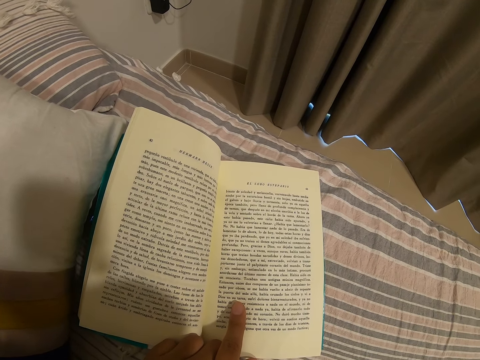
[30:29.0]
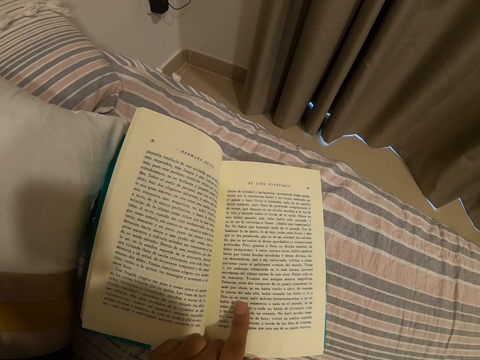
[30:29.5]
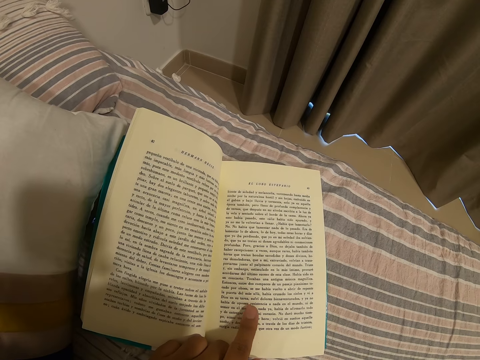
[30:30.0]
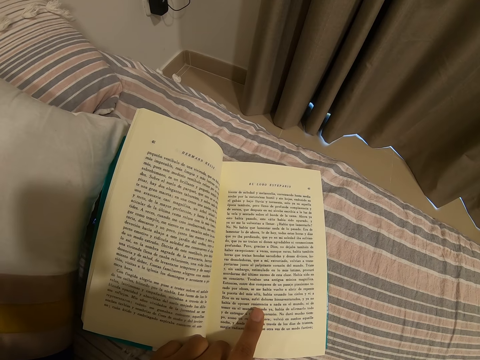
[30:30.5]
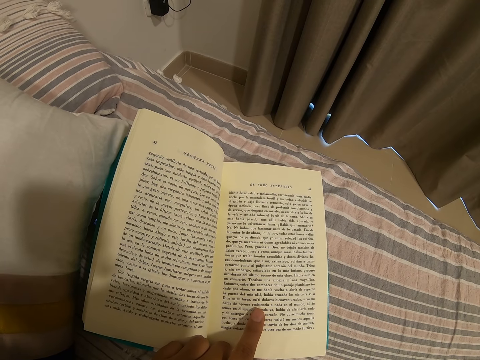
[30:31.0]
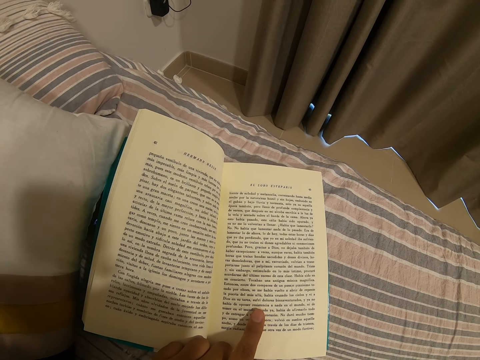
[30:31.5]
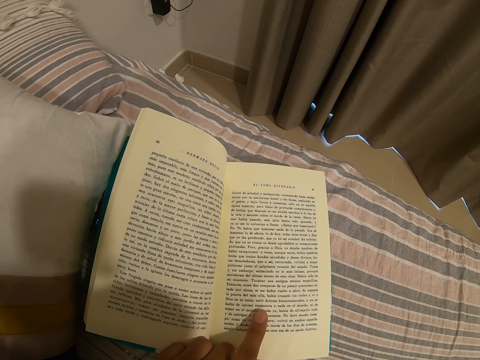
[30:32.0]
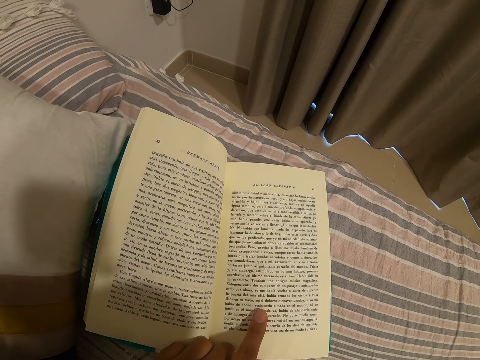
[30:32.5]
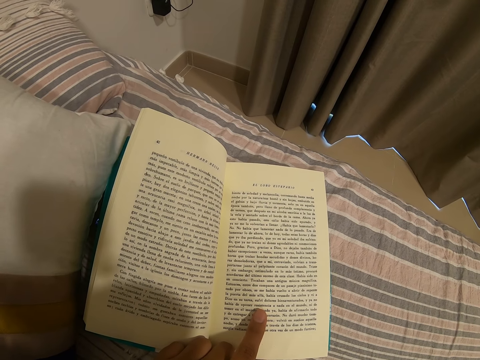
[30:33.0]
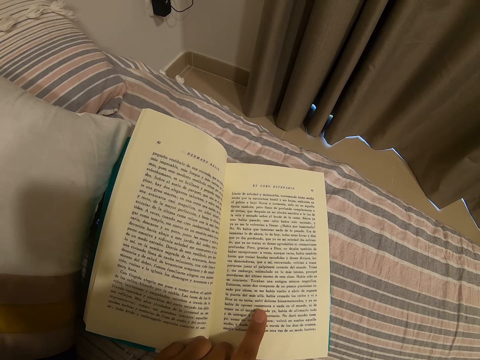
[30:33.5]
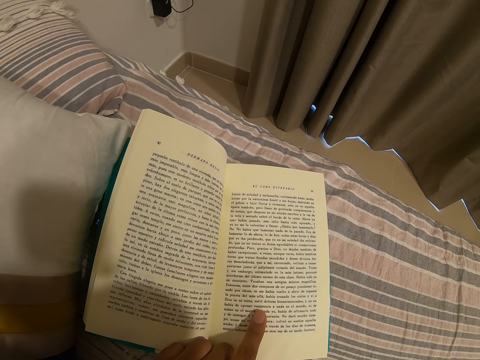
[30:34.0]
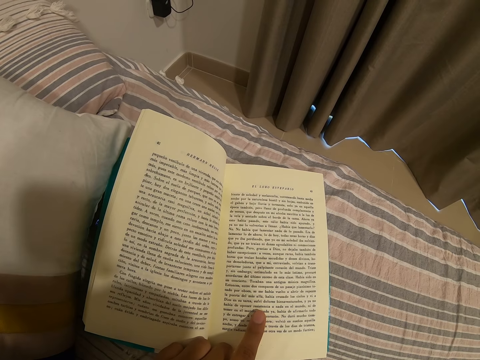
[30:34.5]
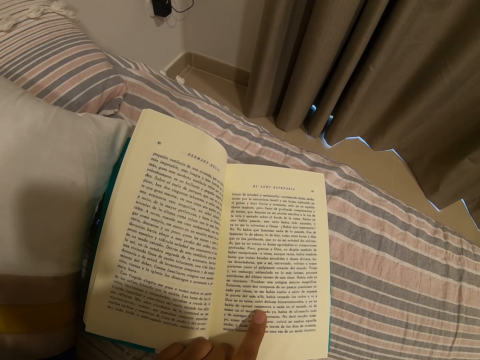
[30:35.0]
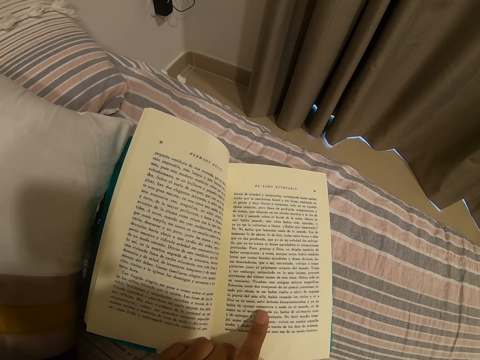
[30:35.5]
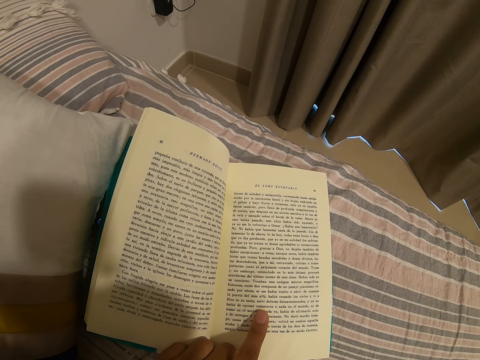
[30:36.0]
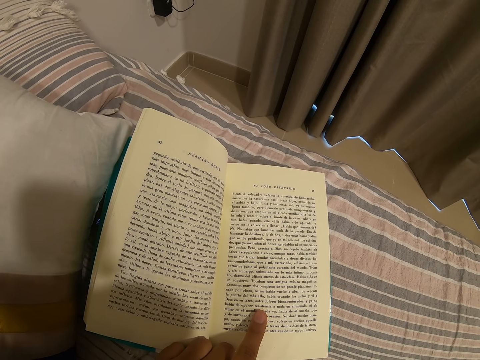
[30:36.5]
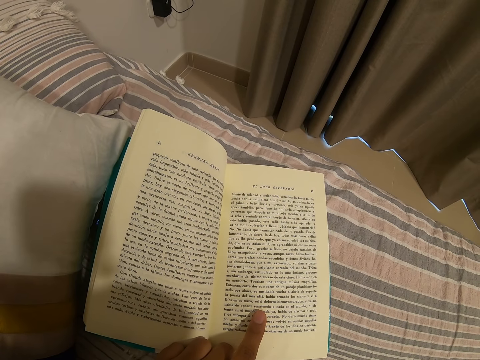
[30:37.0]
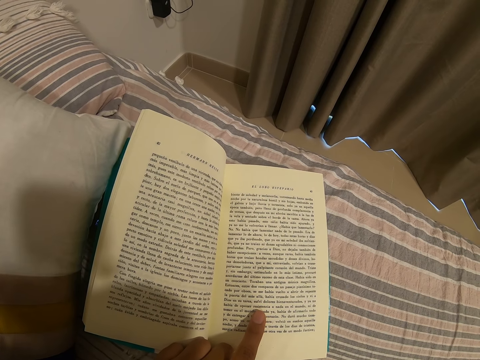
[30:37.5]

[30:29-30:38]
The camera wearer moves a finger on the book page. They touch the book page with one finger.

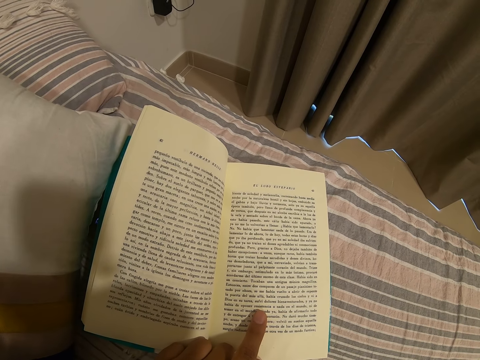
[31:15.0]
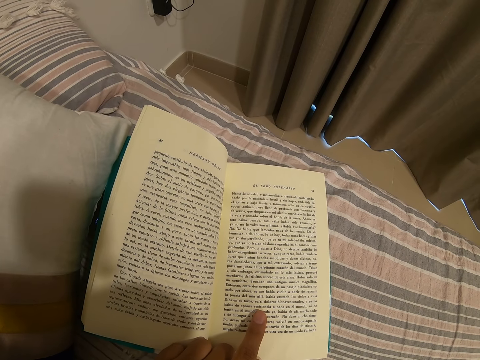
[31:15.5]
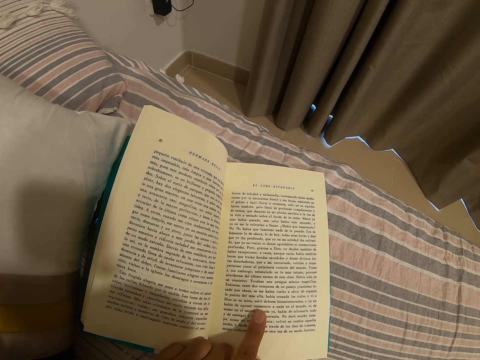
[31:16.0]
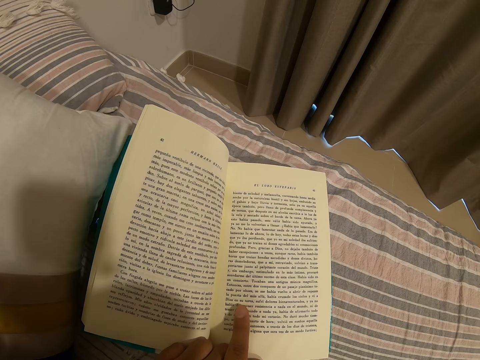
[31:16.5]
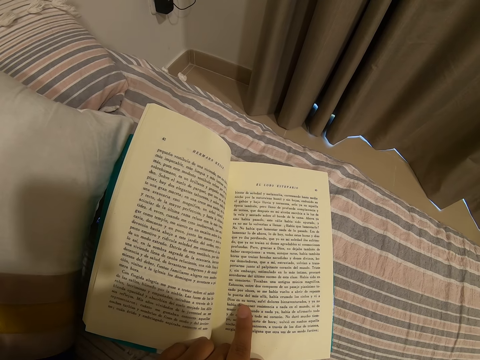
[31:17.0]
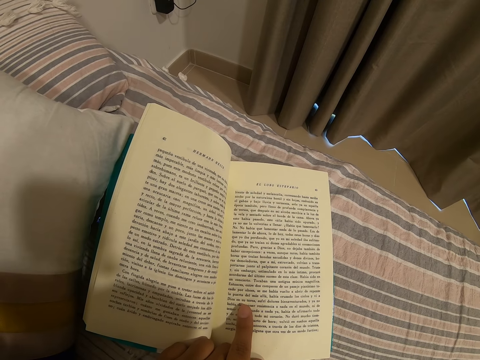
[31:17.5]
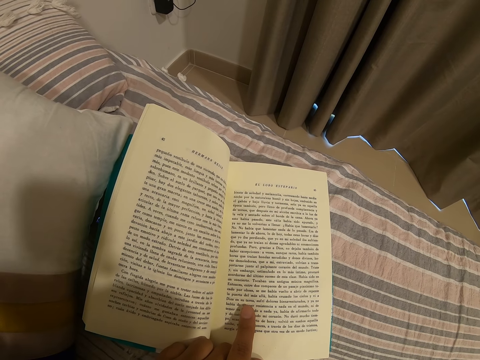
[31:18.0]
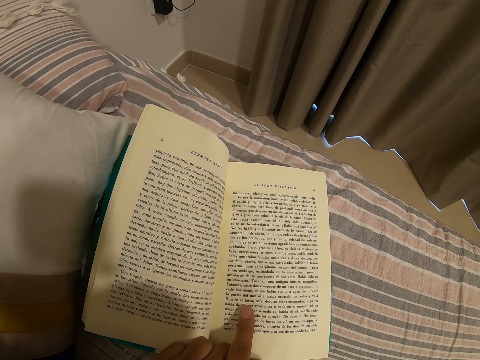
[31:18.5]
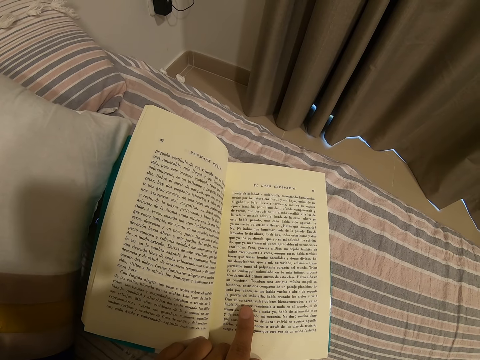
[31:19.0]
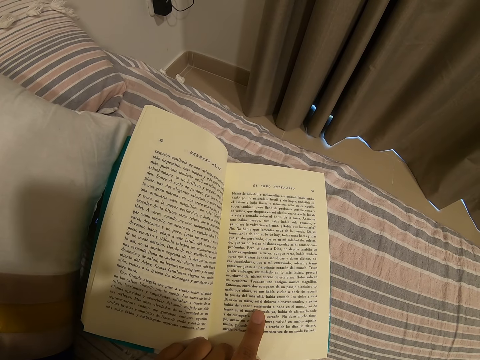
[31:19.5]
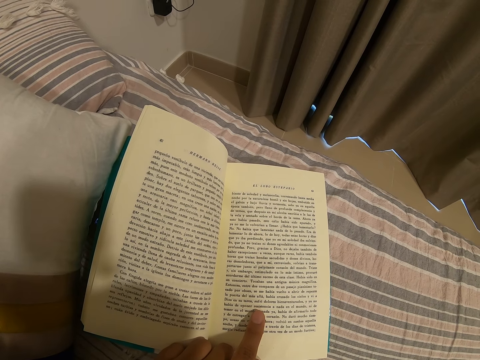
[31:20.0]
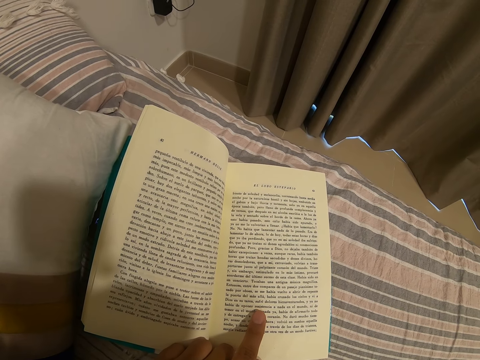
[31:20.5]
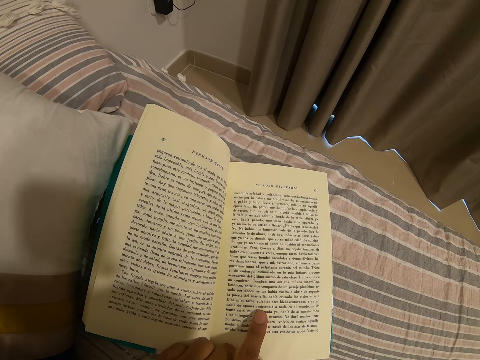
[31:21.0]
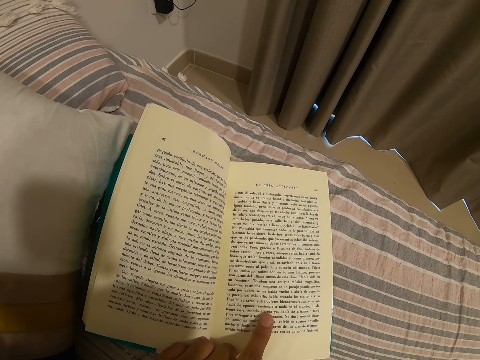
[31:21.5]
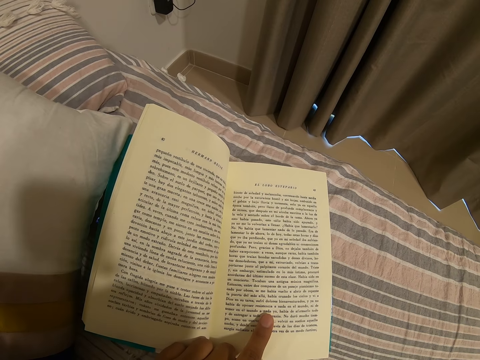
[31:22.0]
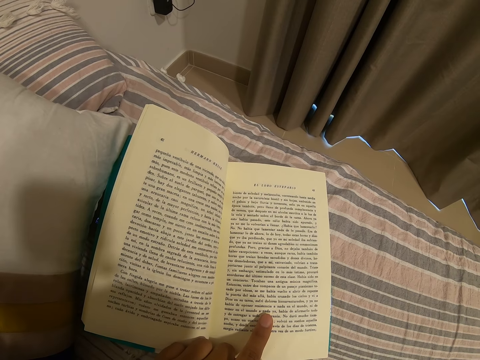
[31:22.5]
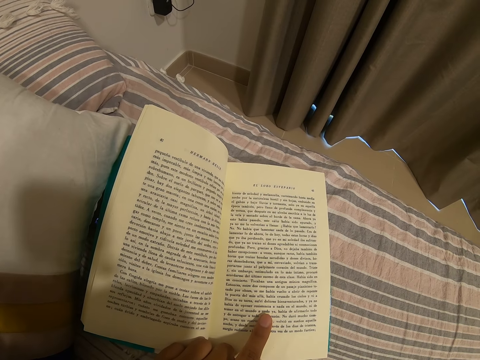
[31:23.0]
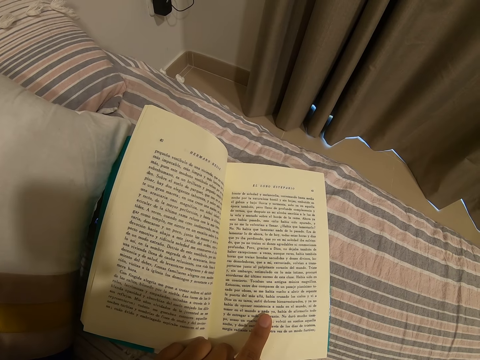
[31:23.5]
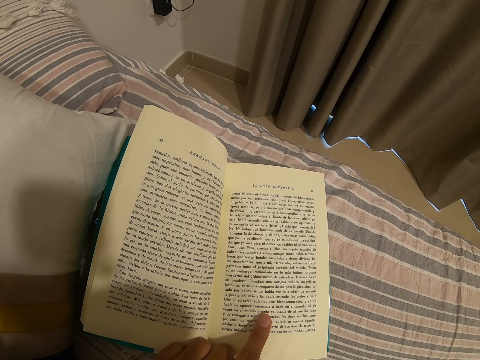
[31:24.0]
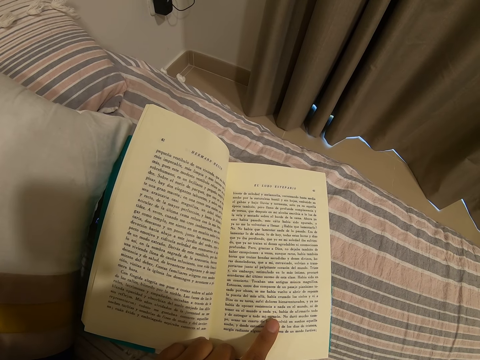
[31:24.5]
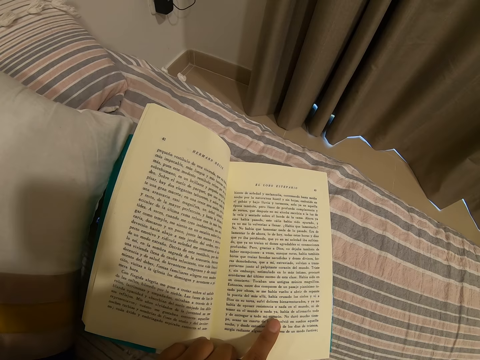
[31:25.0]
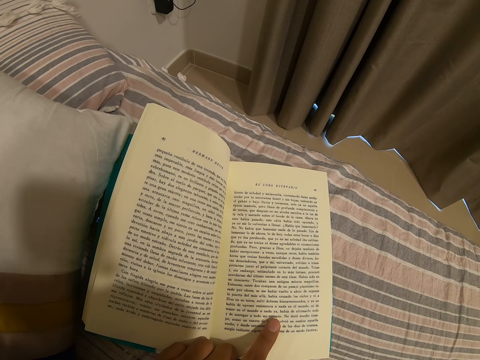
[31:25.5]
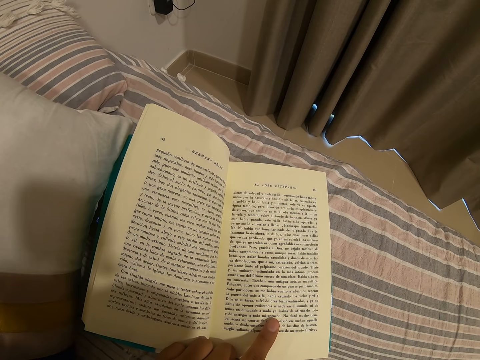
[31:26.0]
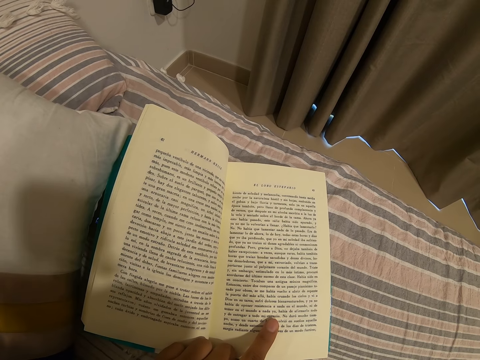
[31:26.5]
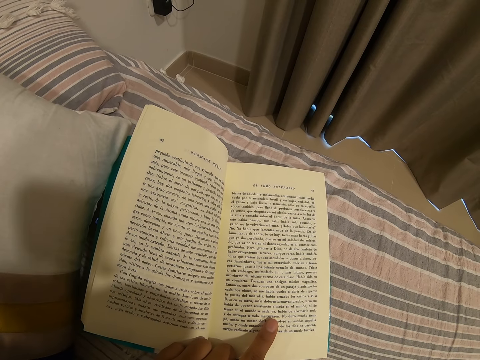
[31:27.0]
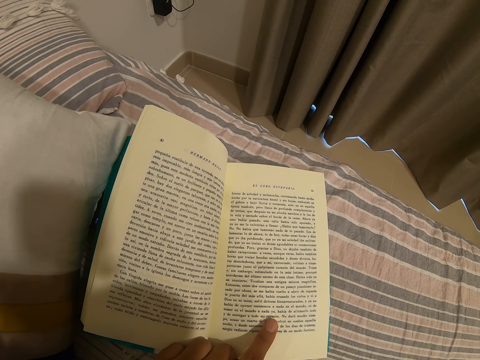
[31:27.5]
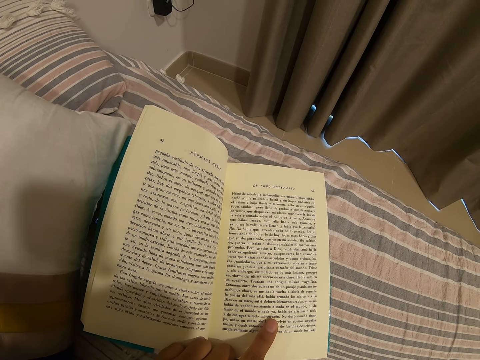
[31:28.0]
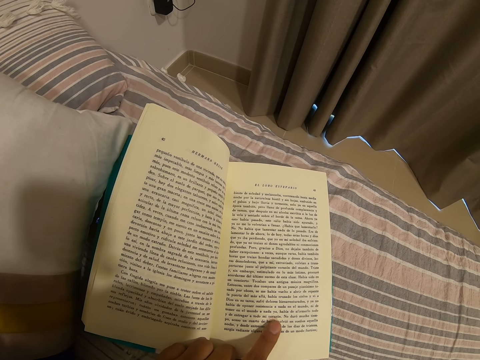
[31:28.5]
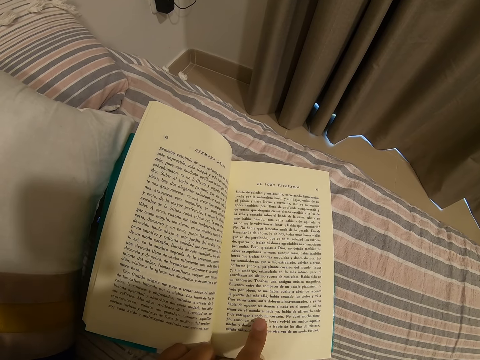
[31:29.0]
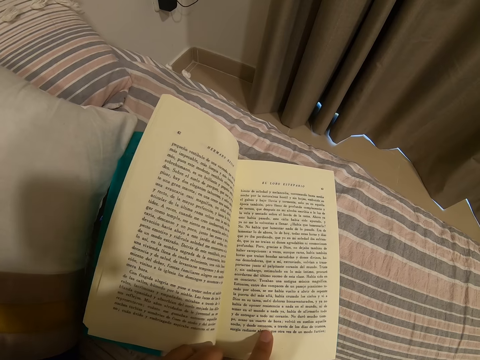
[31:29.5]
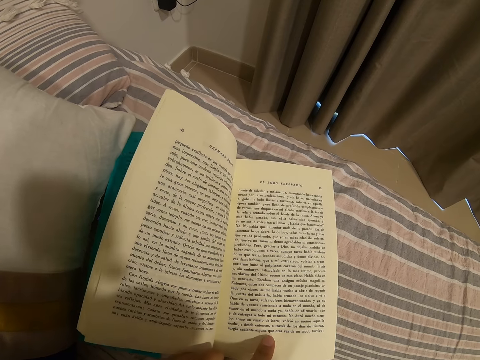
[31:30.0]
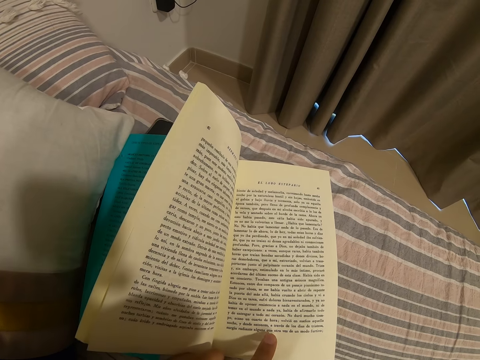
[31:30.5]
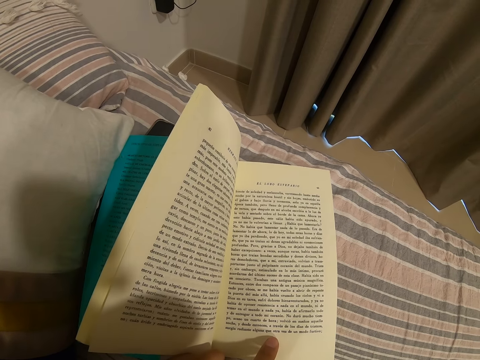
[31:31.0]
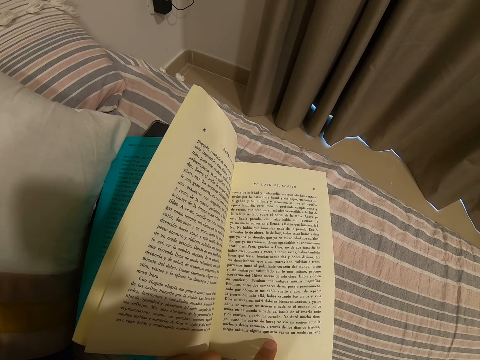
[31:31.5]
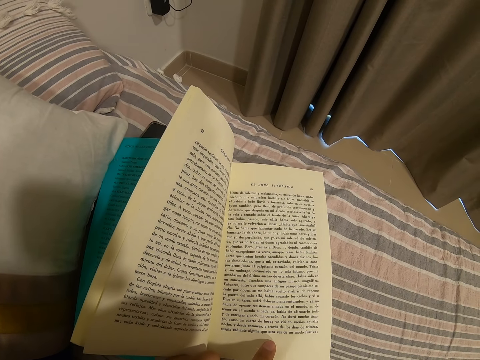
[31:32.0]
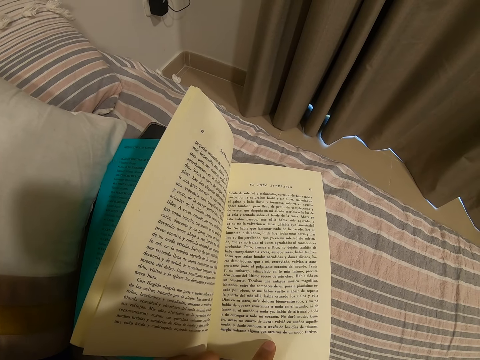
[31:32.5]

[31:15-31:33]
The camera wearer moves a finger on the book page. They touch the book page with one finger. They move a finger on the book page. They touch the book page with one finger. They move a finger on the book page.
